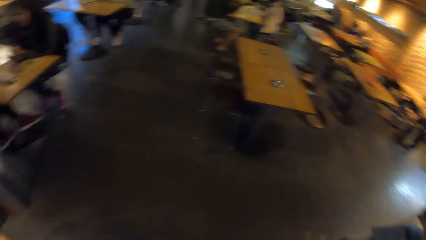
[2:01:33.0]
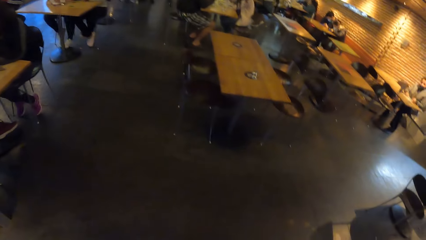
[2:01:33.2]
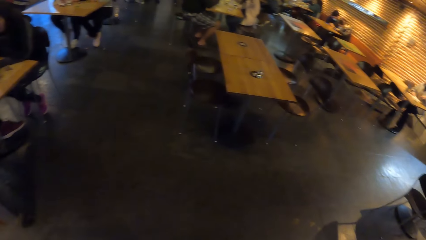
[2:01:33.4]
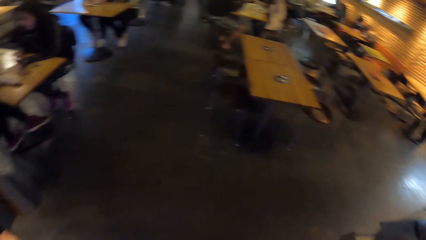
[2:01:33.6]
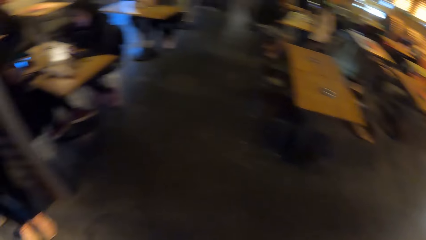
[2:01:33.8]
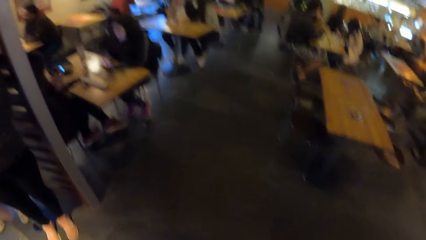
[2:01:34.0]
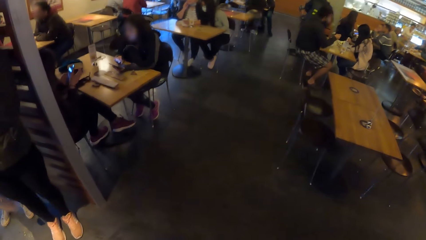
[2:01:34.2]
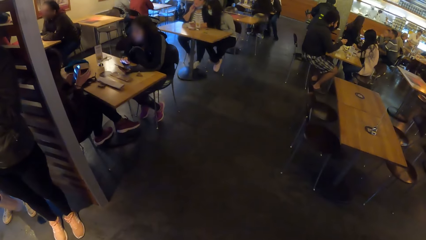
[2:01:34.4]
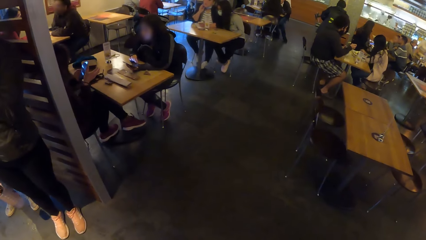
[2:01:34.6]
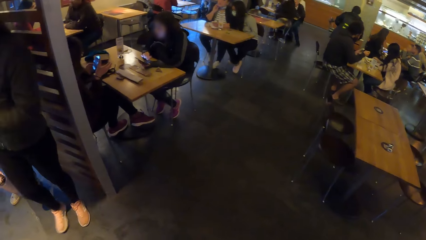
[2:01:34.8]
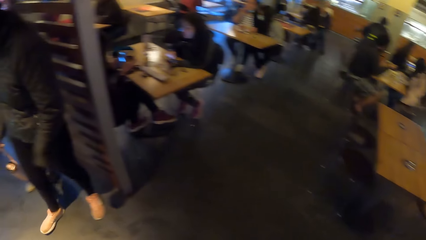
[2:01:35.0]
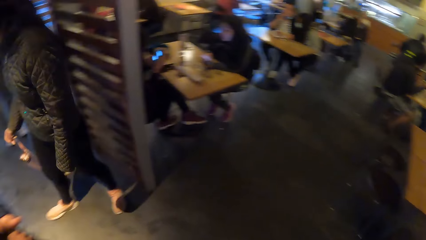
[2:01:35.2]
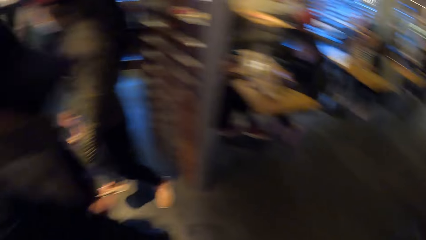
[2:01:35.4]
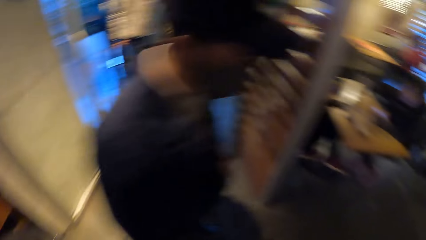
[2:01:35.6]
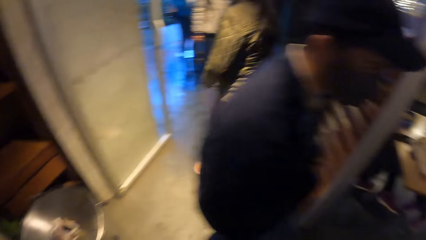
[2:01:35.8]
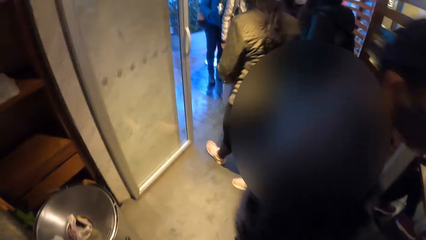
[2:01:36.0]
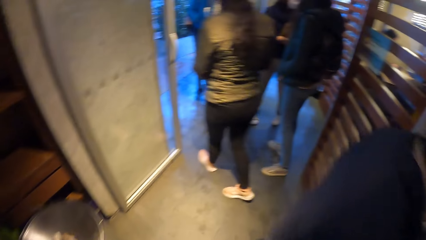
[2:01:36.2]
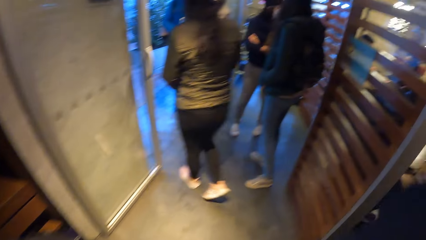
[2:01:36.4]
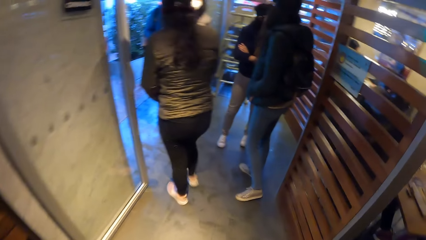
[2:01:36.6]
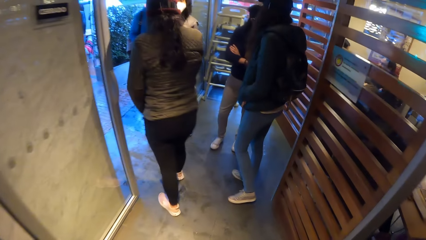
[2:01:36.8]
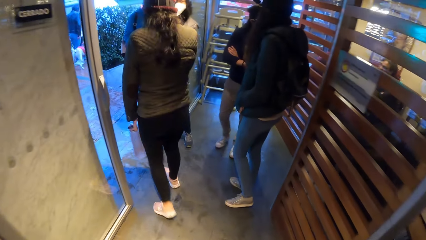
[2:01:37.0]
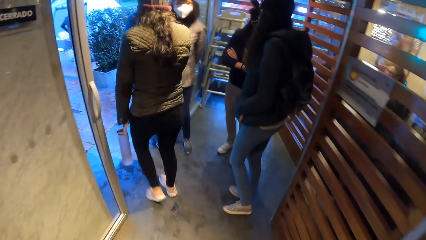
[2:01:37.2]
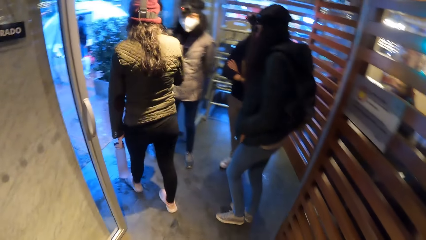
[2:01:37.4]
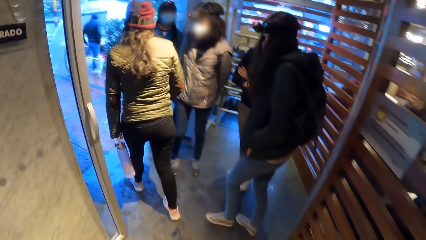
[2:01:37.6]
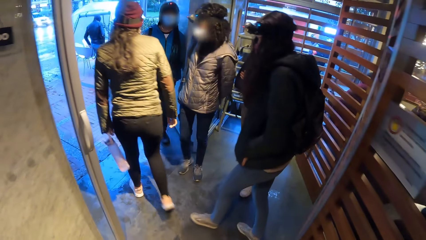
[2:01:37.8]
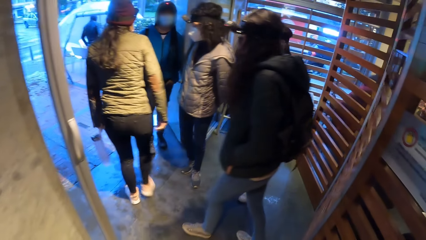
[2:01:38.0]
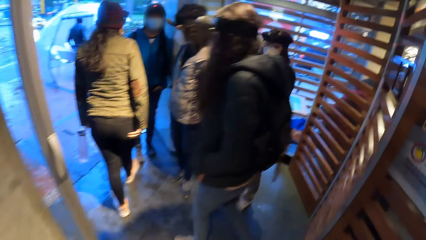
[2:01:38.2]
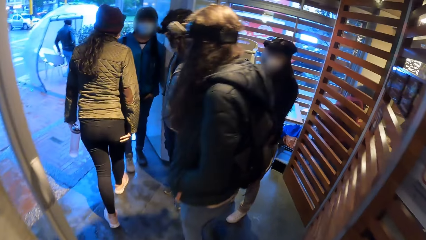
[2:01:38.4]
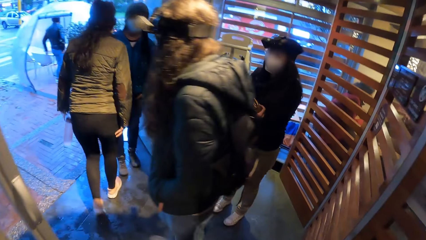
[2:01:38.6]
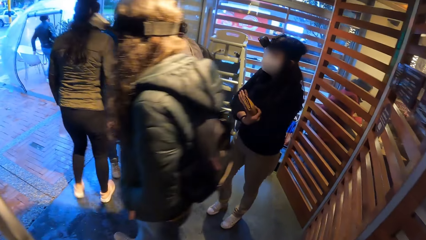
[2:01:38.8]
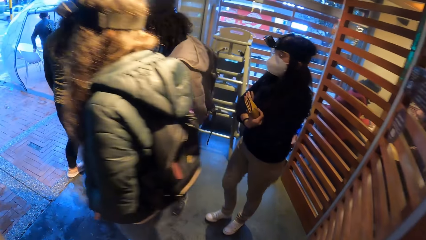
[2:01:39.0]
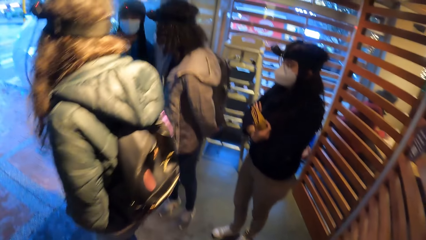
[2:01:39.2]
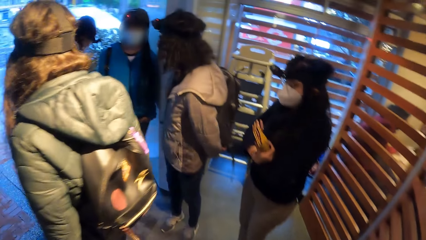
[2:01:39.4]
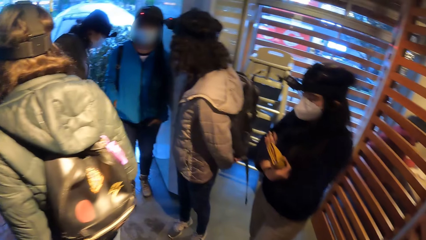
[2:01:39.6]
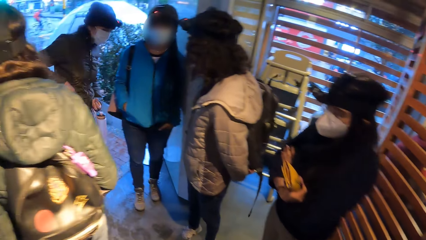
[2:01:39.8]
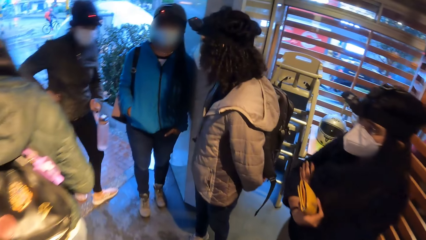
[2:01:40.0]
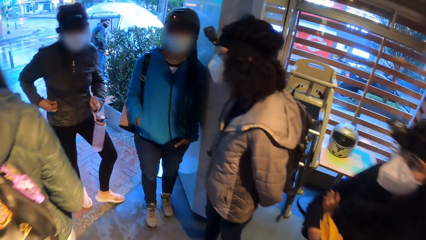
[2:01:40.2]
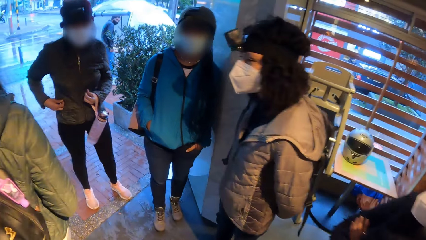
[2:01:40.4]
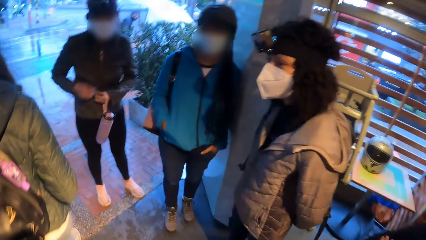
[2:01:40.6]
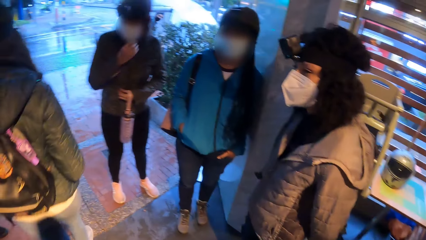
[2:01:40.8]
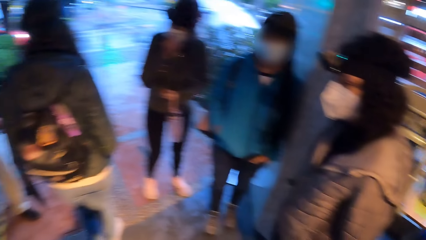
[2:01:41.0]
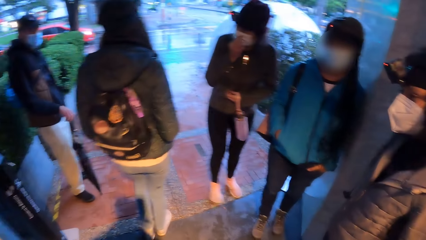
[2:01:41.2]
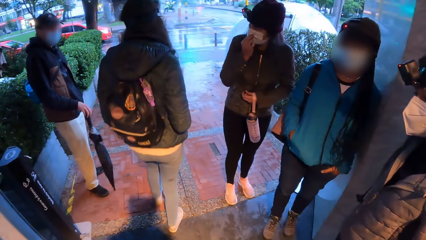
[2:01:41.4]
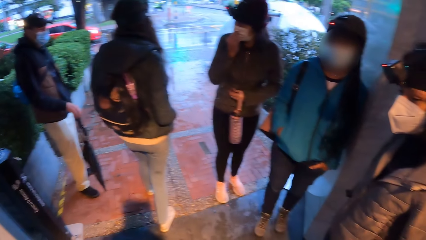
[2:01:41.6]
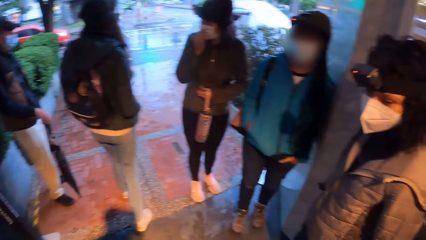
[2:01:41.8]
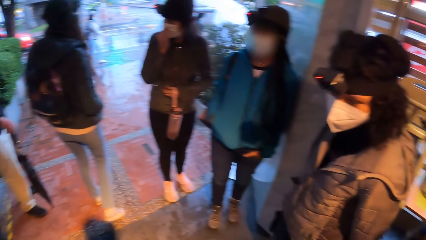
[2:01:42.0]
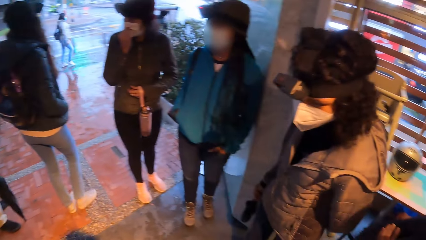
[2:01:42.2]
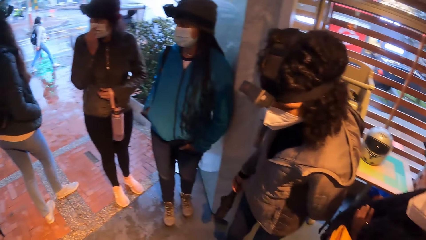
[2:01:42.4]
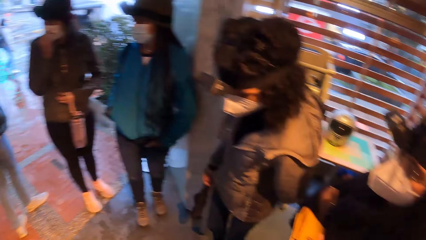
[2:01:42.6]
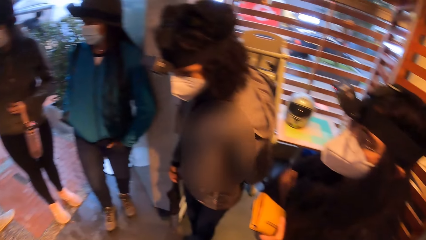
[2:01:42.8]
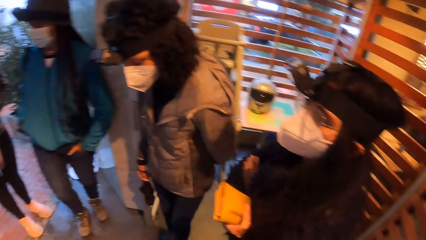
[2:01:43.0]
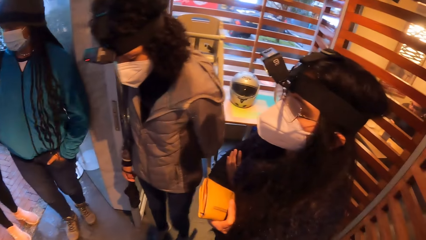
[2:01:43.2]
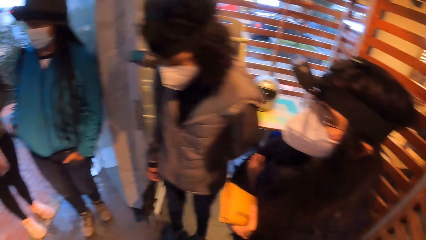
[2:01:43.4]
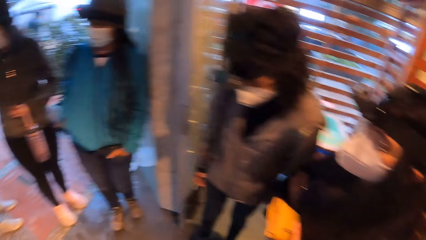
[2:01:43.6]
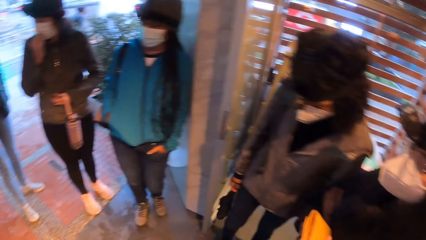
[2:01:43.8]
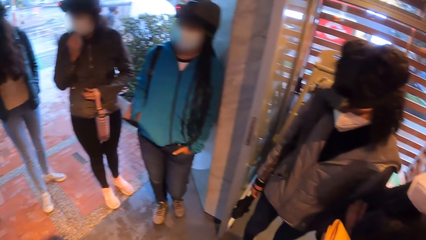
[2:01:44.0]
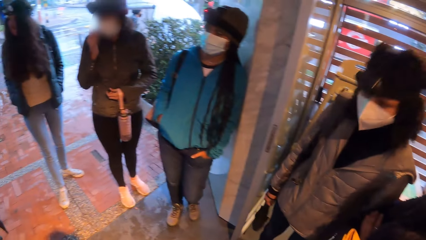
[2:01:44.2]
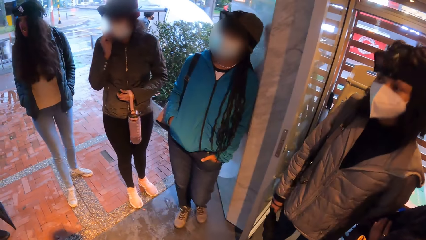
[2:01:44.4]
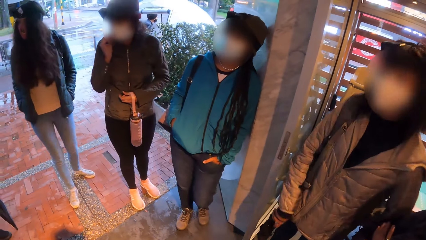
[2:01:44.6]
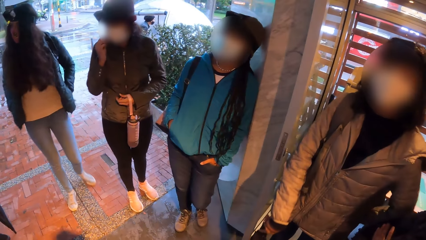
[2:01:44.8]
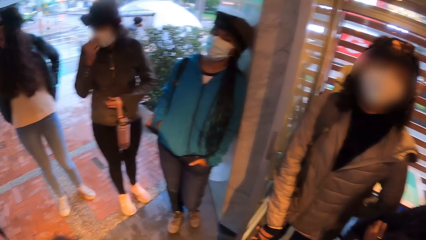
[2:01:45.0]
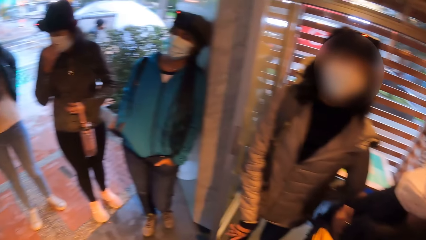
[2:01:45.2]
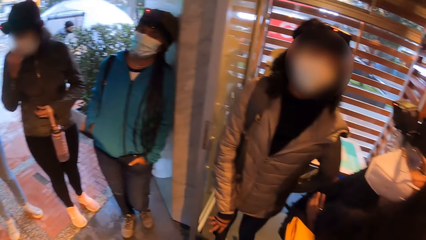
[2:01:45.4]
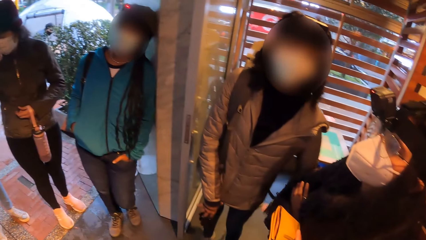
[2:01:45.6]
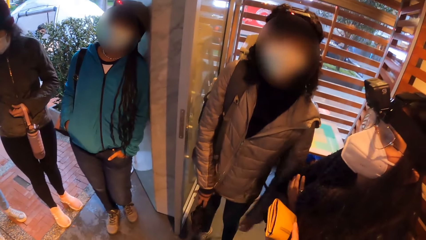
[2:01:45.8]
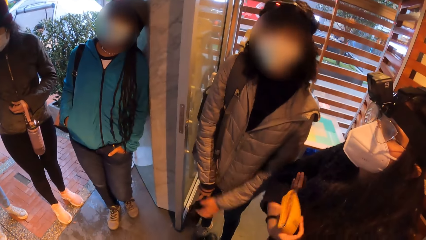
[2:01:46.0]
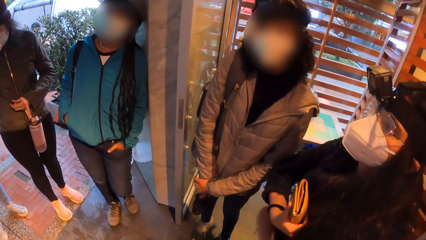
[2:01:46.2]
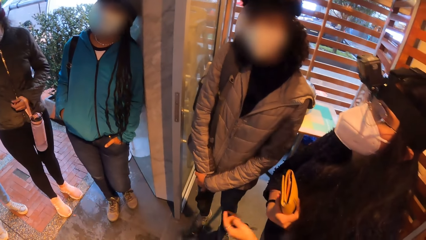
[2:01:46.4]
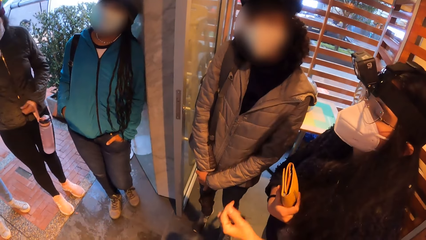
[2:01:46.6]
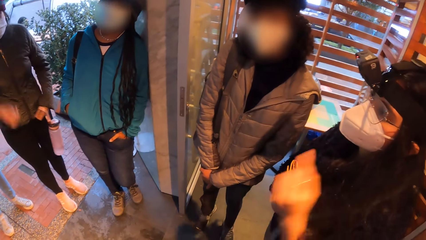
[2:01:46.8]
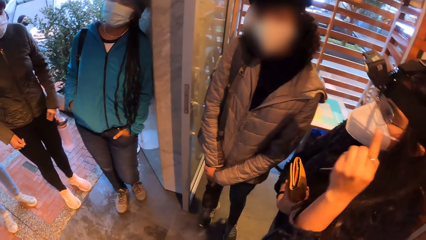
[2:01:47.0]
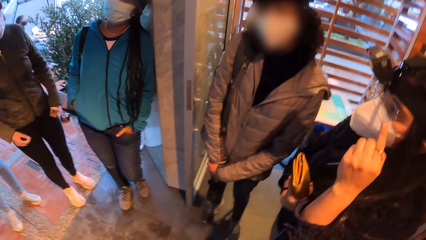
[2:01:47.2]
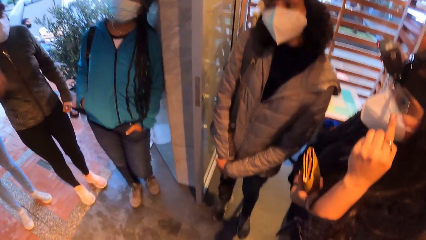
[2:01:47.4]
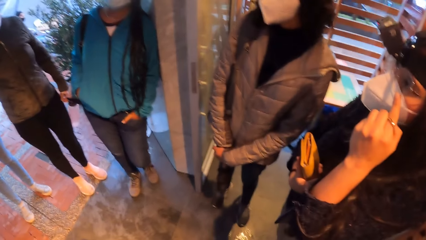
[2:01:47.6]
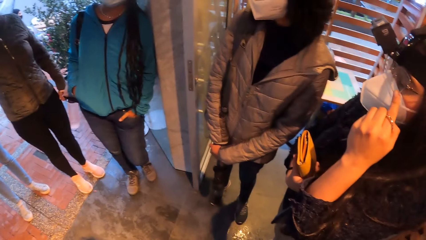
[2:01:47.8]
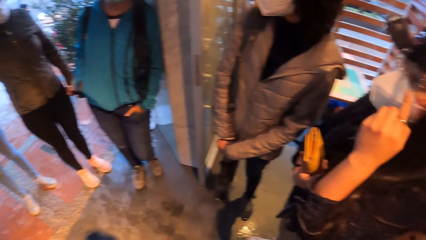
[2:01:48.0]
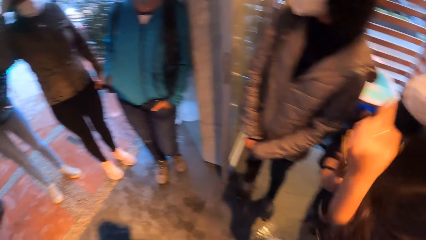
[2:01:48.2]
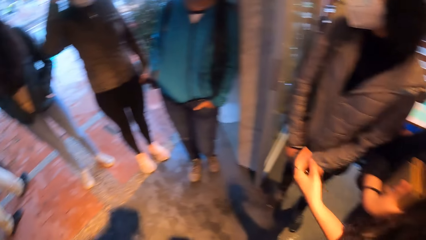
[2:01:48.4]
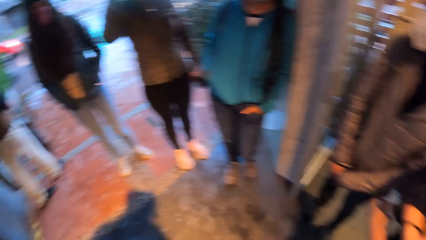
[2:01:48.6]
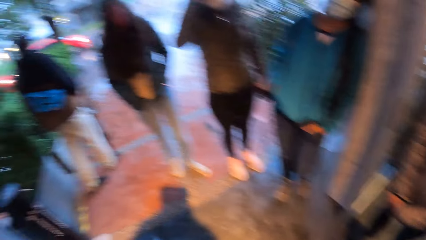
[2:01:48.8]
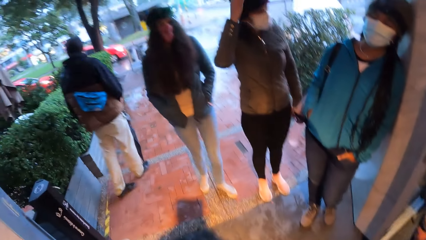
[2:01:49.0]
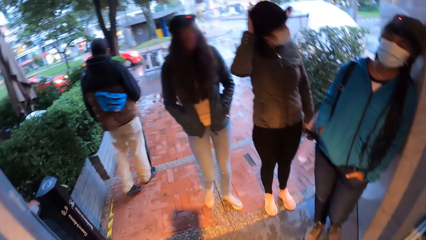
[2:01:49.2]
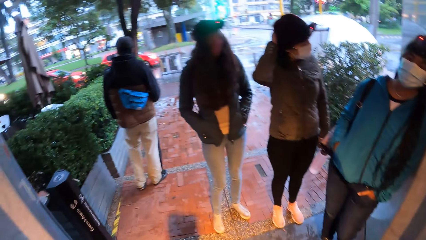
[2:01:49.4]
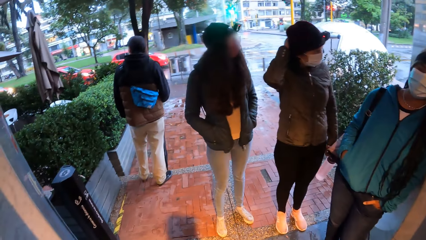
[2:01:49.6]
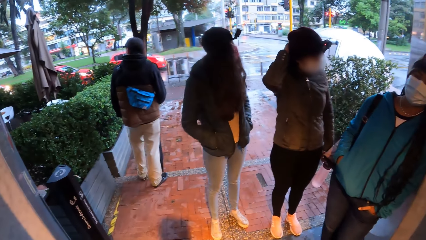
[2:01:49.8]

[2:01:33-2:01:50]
The camera wearer looks around. The woman holds the bottle in her left hand, stands at the door, and touches a mask on her face with her right hand.
